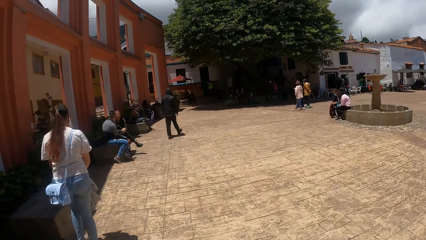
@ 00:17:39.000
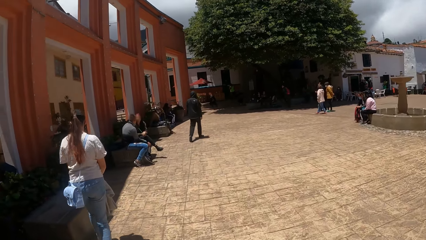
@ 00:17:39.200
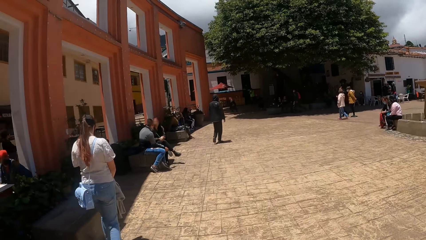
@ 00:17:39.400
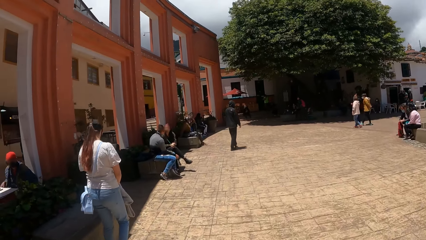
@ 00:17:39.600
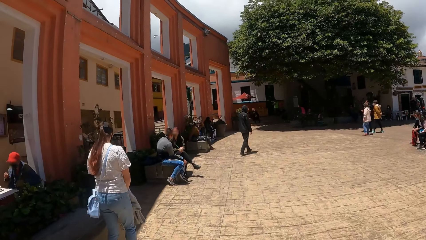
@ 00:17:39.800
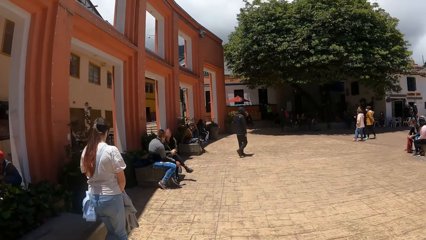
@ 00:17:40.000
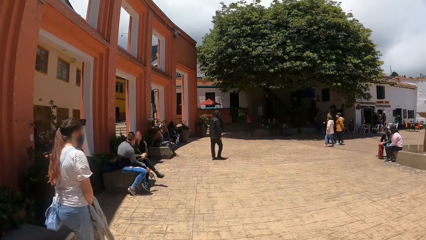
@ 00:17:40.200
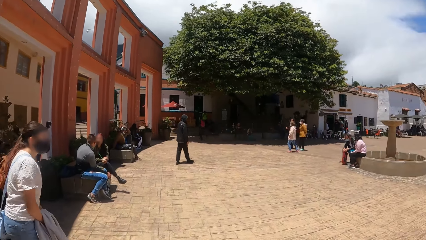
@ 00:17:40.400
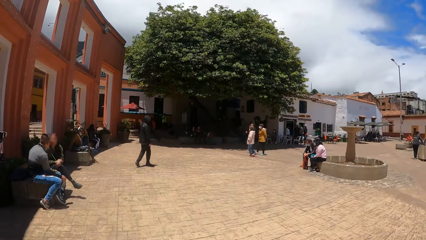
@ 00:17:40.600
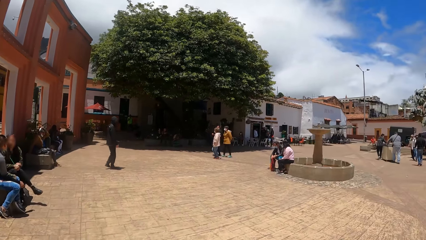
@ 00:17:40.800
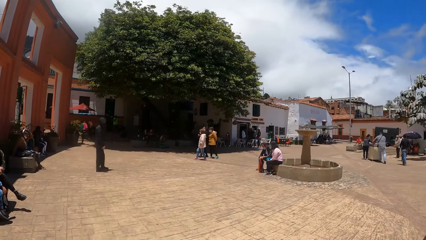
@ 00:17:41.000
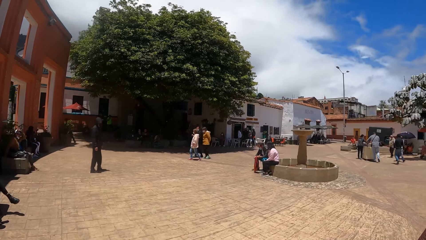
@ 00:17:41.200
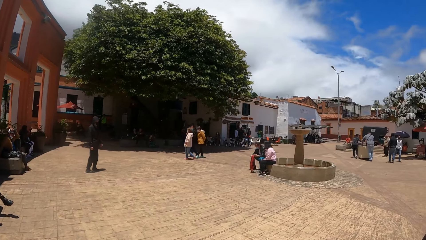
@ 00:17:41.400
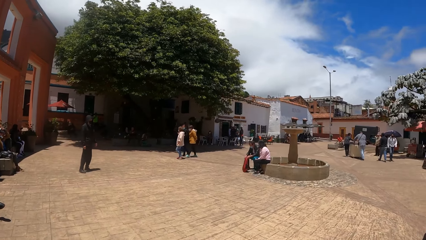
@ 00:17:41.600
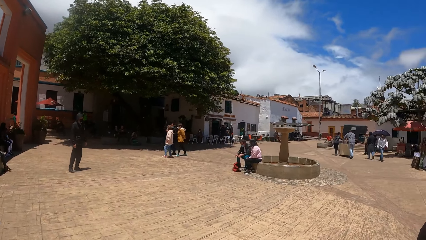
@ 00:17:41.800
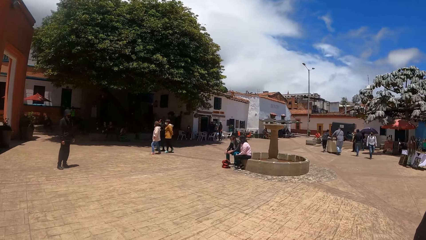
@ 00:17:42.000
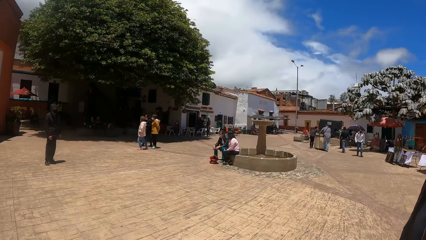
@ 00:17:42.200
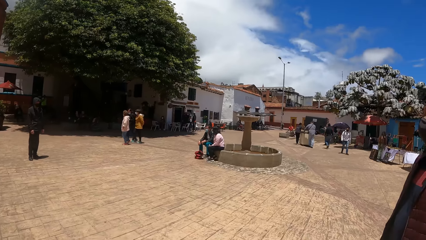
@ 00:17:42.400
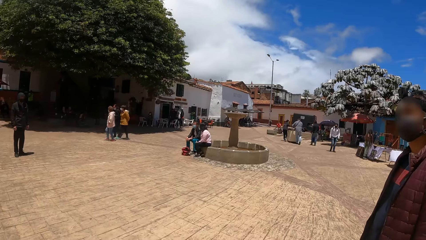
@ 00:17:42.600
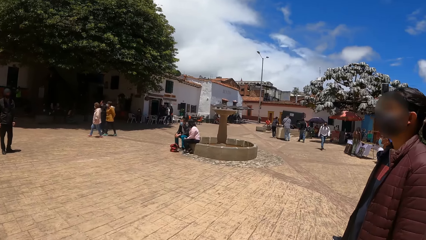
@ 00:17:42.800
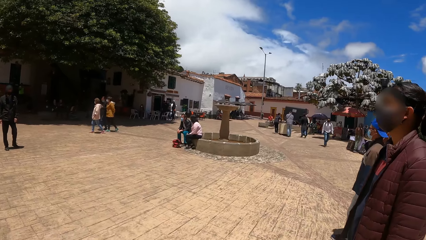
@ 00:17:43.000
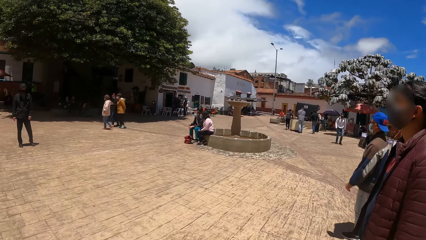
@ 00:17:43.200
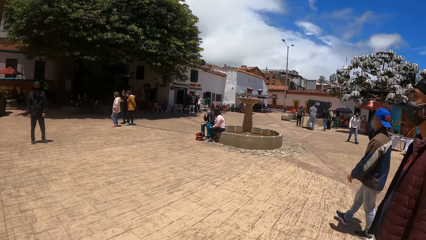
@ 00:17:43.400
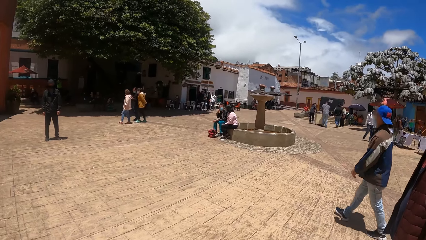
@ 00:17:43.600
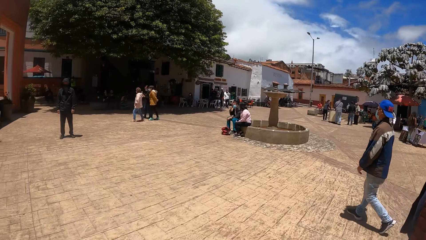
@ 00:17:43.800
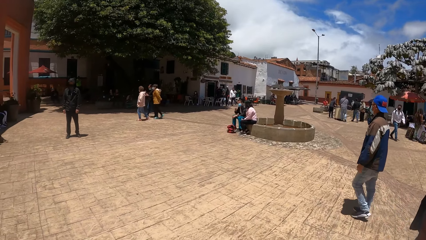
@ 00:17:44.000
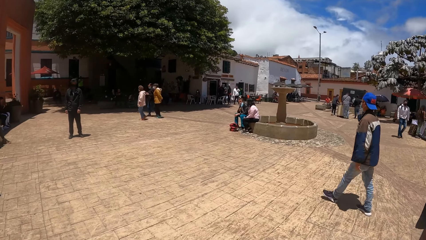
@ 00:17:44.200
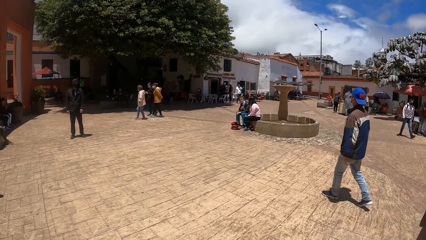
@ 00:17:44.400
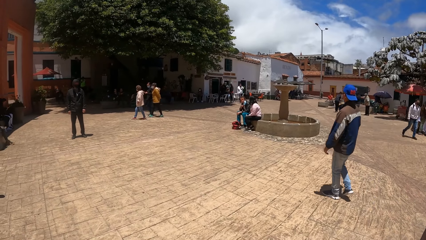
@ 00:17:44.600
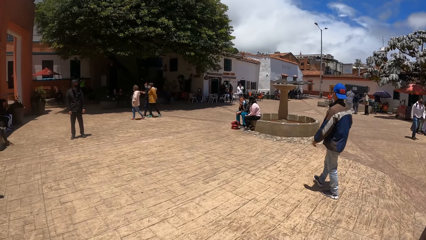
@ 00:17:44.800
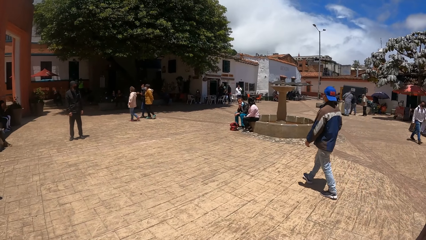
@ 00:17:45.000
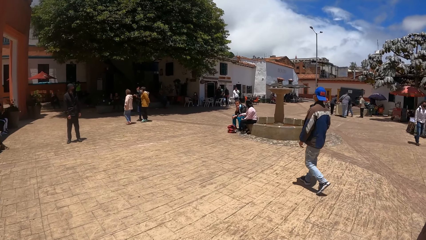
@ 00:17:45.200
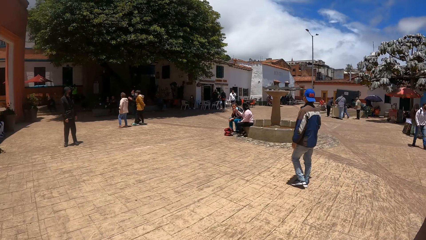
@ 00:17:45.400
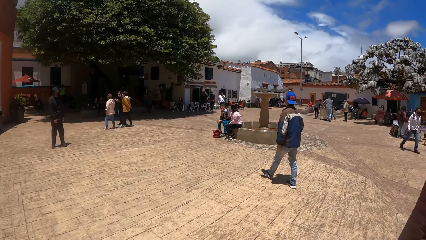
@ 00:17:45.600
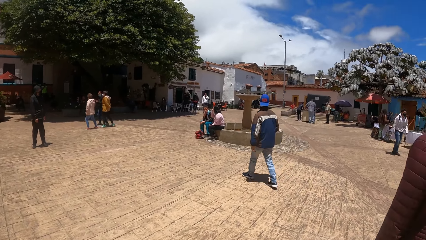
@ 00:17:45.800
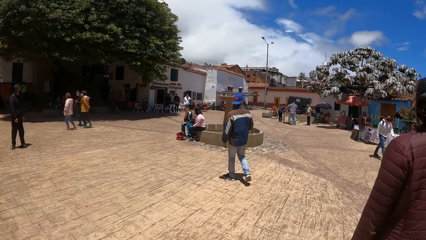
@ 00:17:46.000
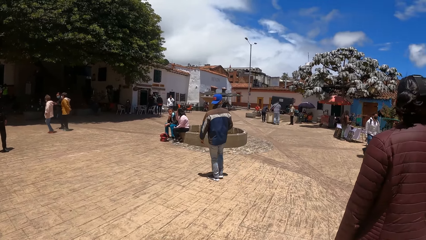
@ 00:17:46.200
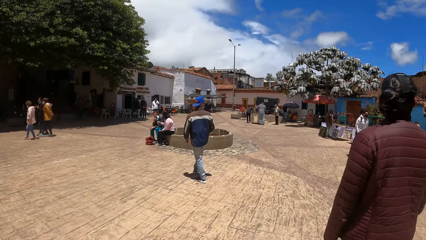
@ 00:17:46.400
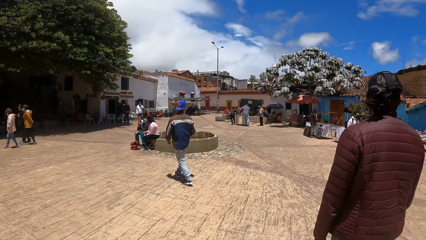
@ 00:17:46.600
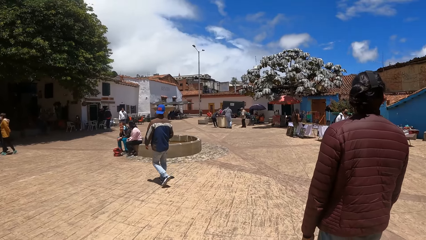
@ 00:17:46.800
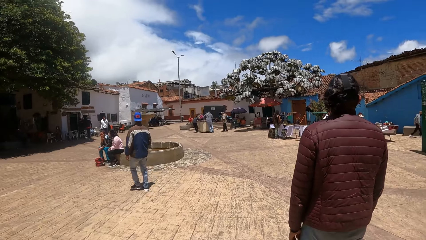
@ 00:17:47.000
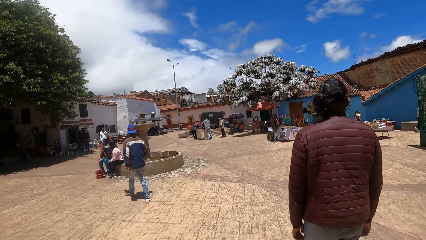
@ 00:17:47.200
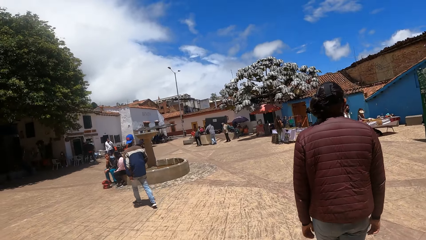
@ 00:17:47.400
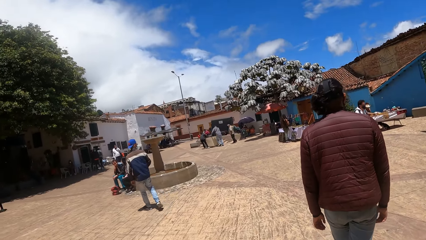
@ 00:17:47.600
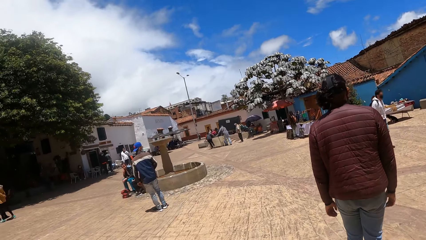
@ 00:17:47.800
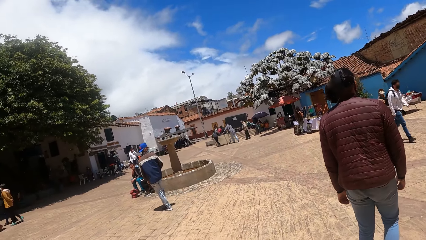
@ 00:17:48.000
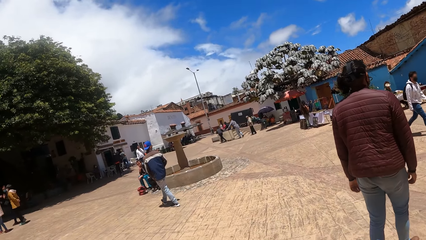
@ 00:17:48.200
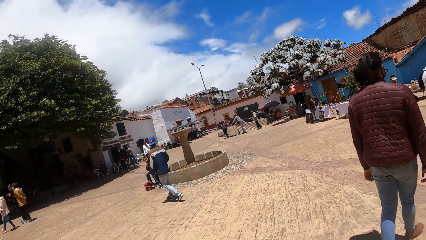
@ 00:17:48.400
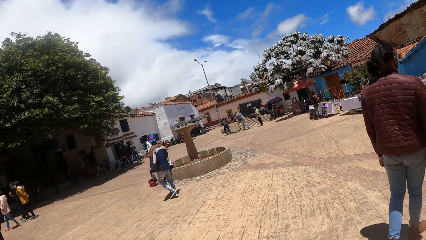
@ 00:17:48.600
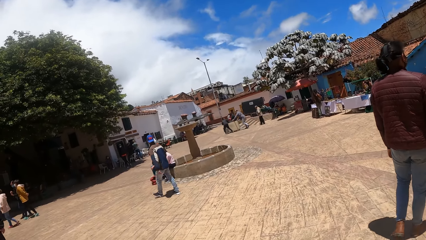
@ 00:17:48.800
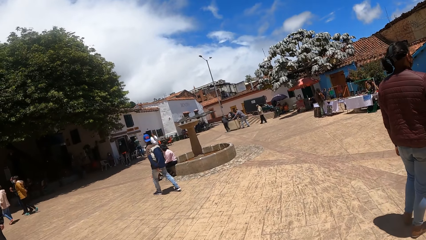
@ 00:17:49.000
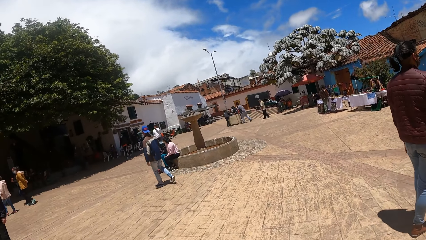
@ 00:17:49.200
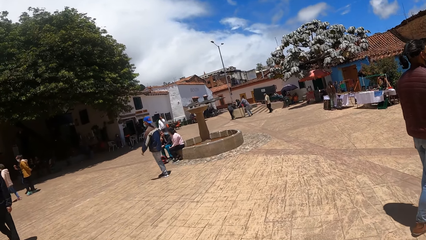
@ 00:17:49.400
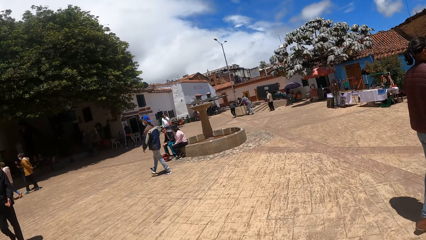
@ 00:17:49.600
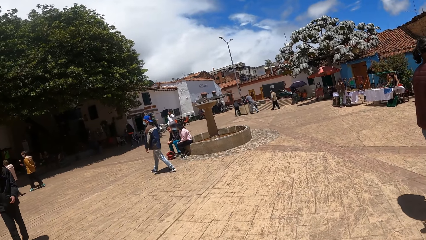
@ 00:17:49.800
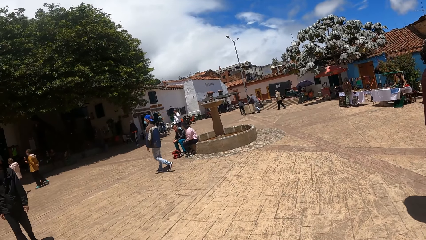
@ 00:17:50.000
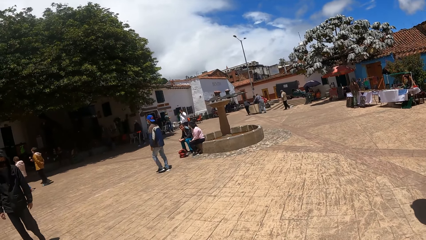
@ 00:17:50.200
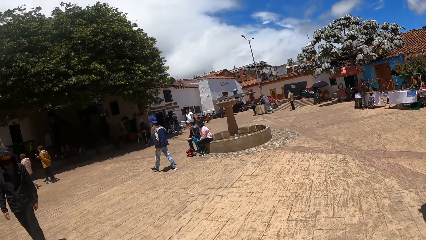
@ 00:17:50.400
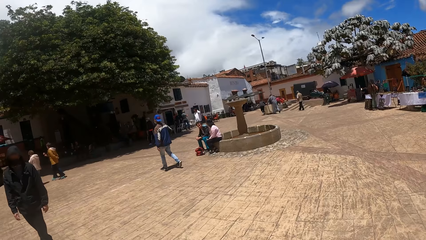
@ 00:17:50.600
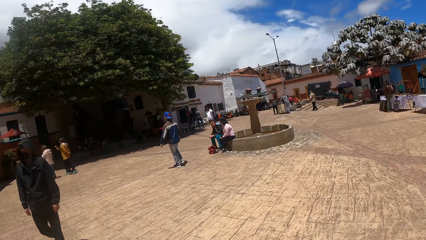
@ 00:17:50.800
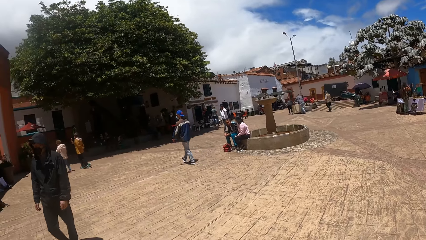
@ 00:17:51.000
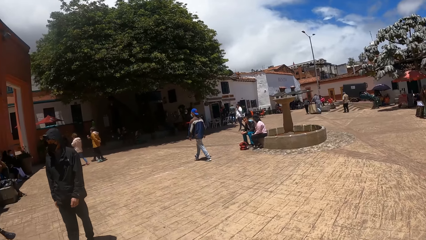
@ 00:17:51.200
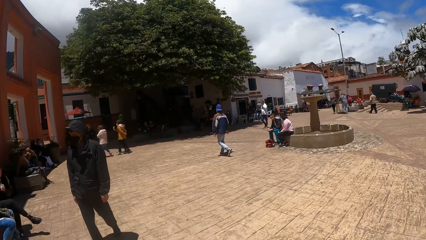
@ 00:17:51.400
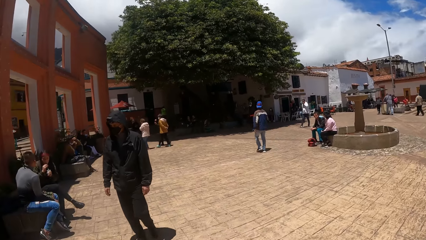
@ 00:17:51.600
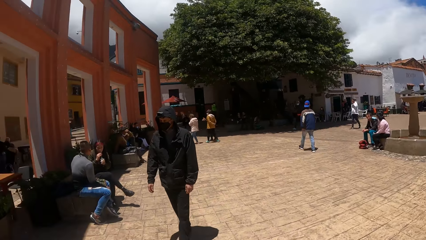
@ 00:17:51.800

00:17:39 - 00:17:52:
The camera wearer looks around.

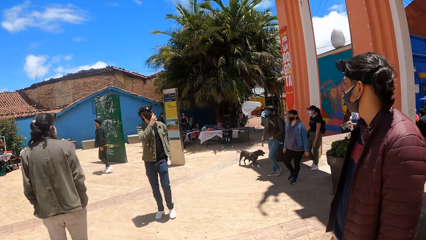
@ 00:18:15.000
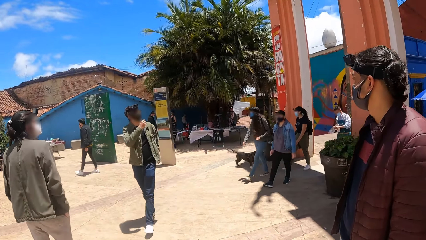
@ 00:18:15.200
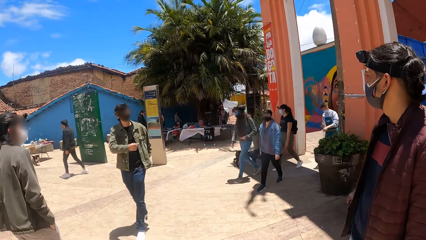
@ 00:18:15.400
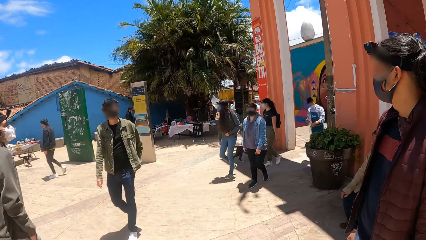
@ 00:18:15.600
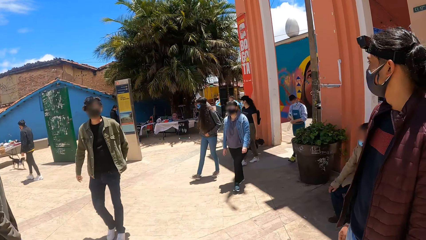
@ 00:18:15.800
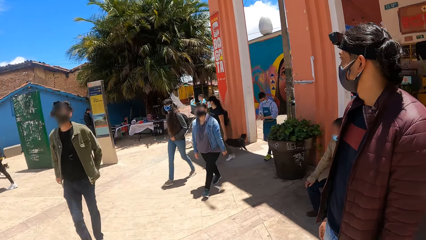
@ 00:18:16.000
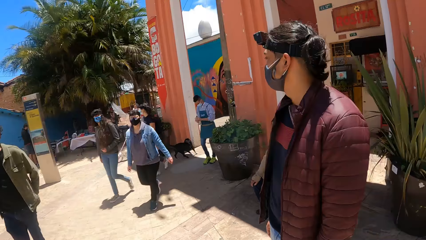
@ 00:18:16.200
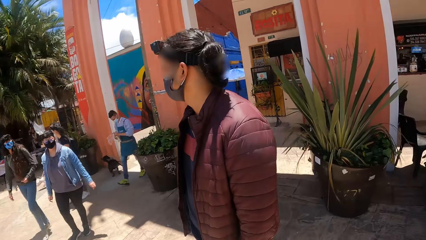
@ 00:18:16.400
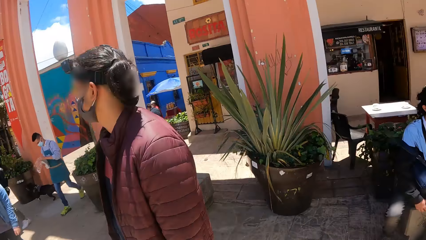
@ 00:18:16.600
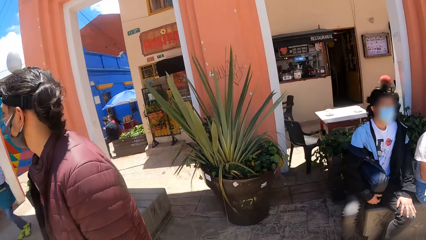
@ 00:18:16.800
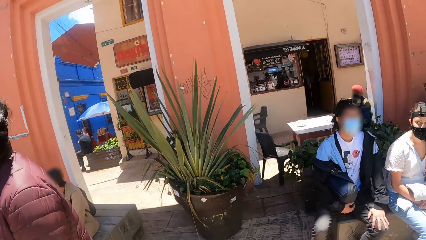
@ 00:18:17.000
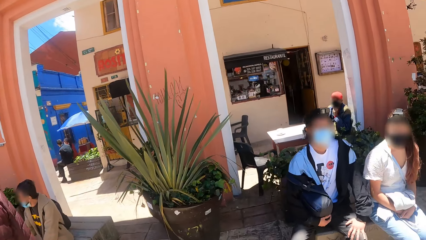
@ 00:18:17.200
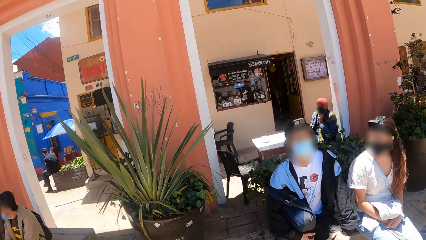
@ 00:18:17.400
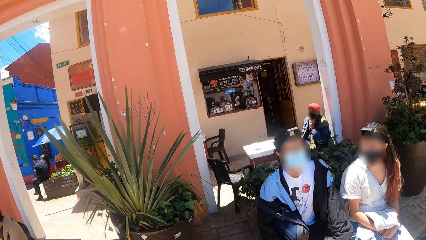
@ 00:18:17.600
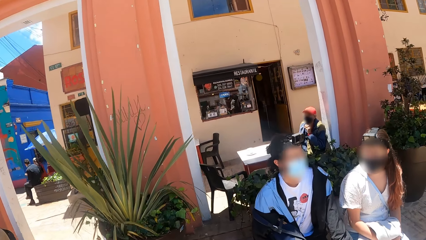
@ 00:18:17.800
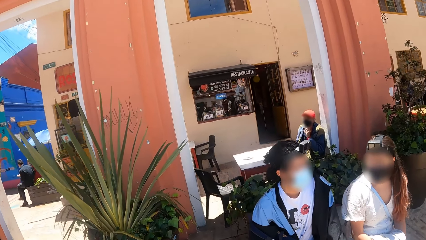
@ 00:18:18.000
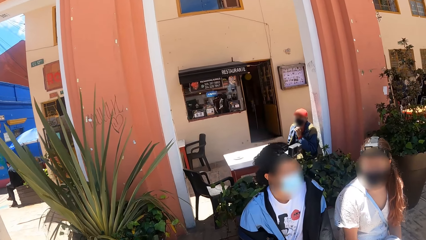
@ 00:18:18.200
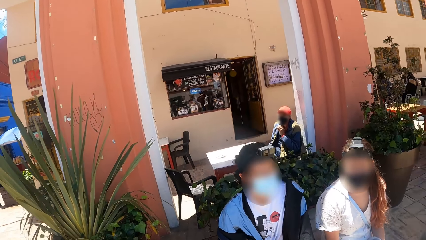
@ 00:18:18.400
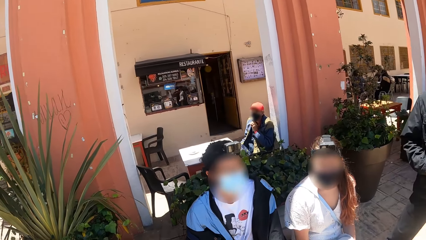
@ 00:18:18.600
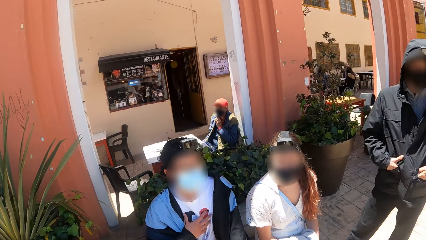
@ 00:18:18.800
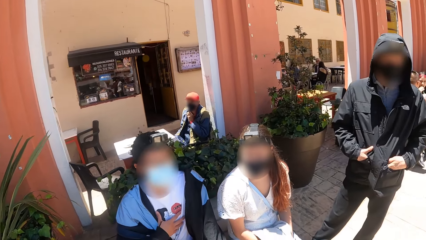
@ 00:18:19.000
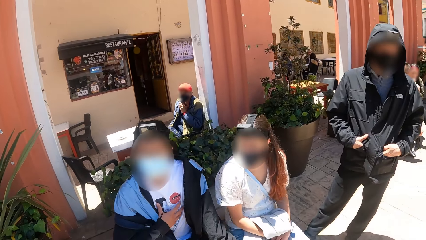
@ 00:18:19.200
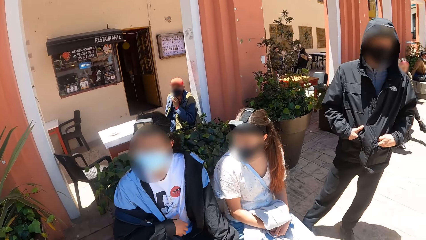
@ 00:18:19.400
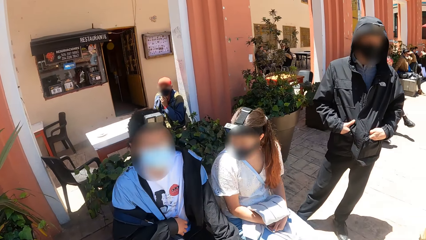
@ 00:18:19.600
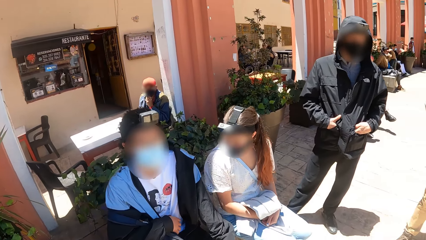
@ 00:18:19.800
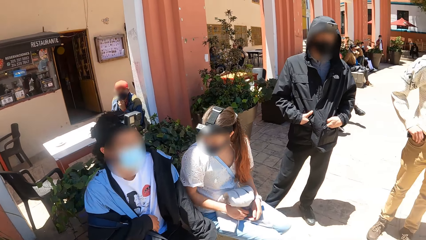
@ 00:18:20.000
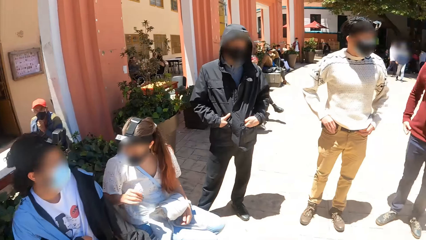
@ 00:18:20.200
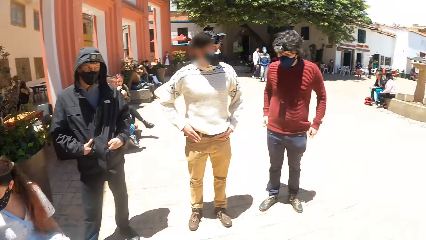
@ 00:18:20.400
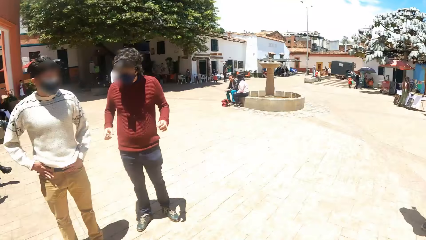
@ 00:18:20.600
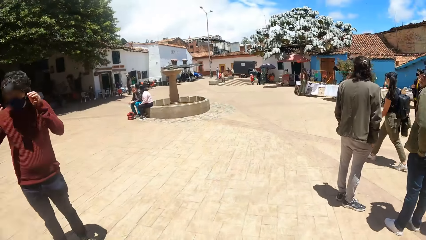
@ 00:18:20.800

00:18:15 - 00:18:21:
The camera wearer looks around. They walk around. They look around.
